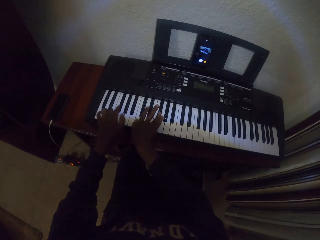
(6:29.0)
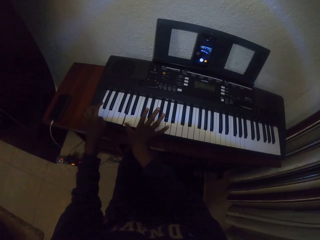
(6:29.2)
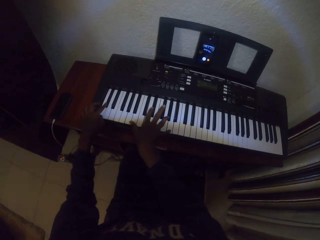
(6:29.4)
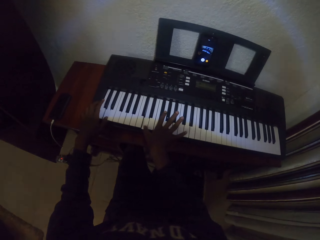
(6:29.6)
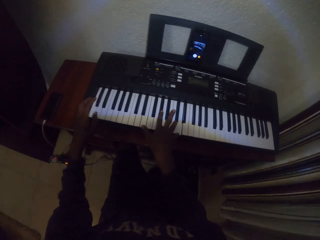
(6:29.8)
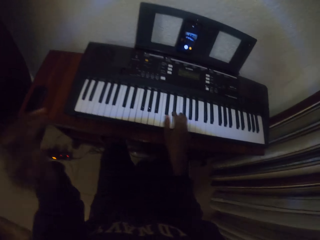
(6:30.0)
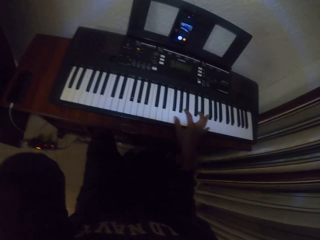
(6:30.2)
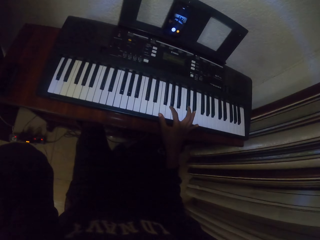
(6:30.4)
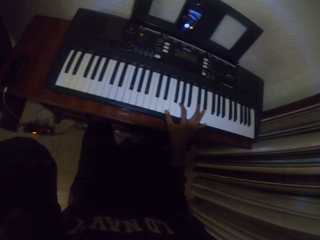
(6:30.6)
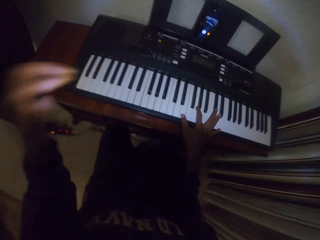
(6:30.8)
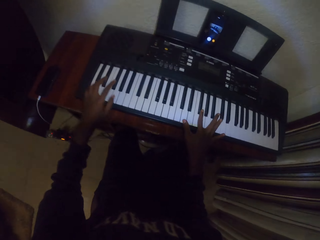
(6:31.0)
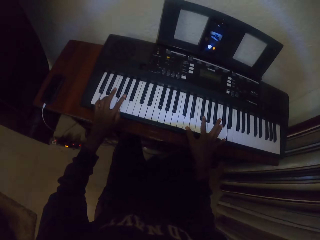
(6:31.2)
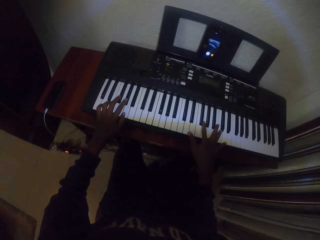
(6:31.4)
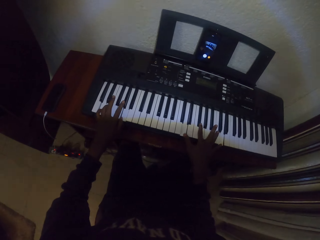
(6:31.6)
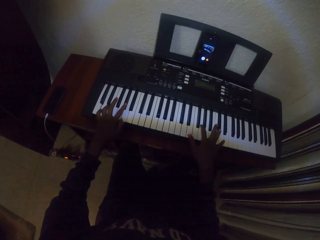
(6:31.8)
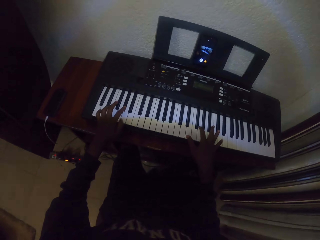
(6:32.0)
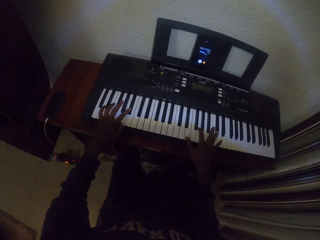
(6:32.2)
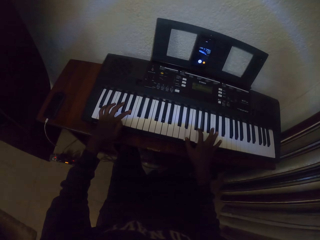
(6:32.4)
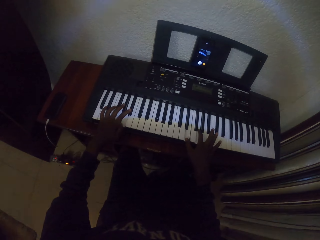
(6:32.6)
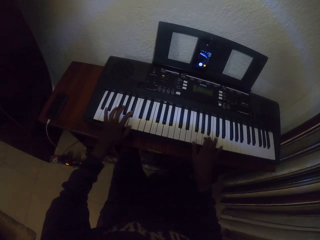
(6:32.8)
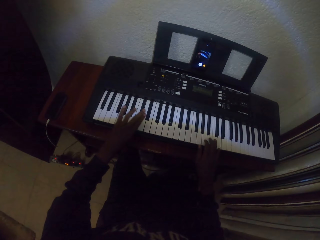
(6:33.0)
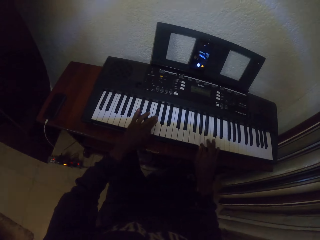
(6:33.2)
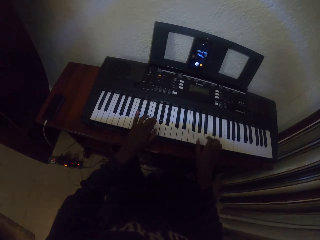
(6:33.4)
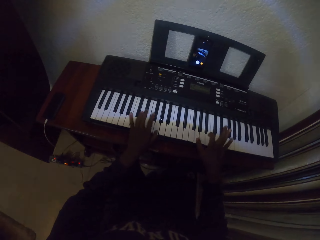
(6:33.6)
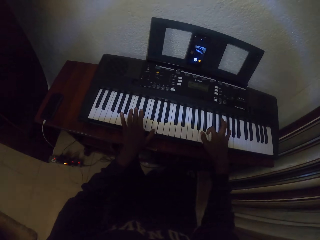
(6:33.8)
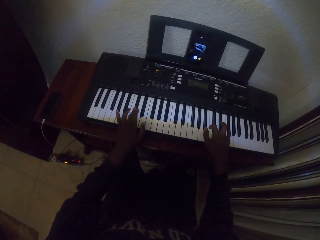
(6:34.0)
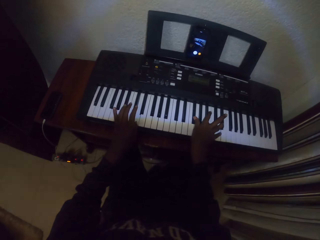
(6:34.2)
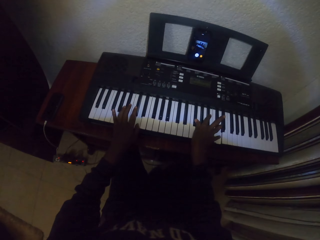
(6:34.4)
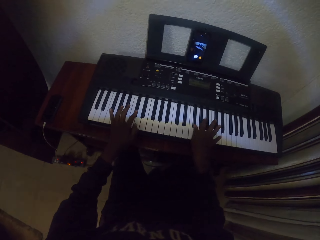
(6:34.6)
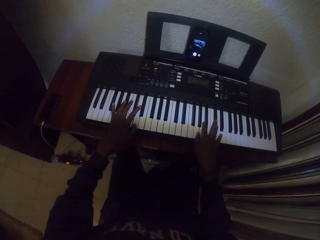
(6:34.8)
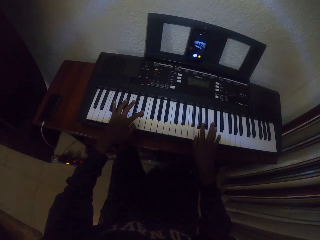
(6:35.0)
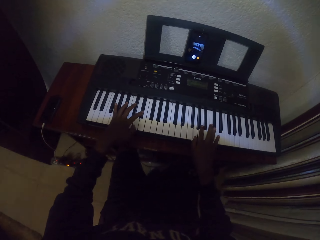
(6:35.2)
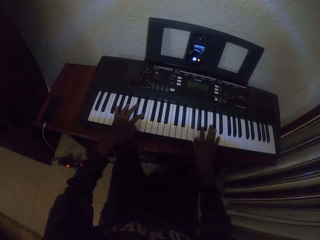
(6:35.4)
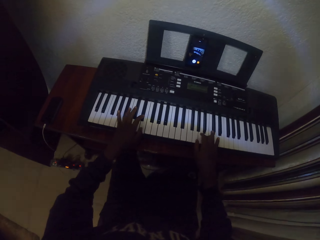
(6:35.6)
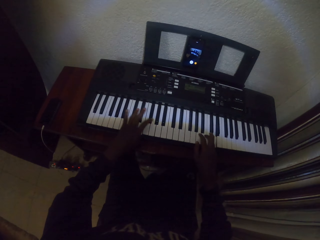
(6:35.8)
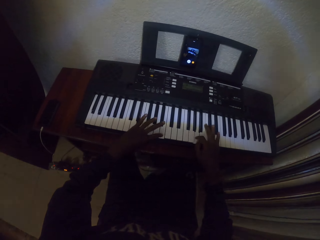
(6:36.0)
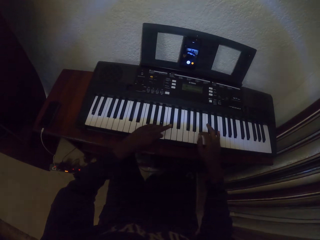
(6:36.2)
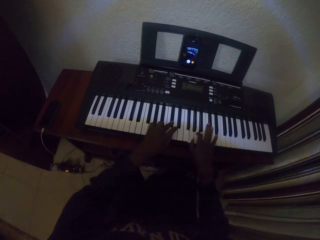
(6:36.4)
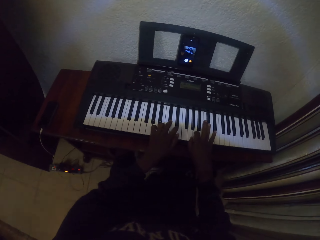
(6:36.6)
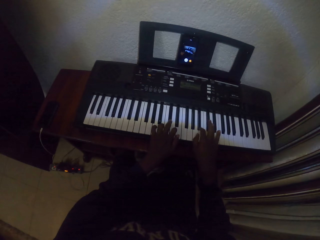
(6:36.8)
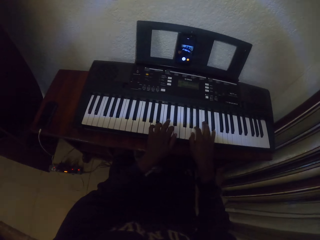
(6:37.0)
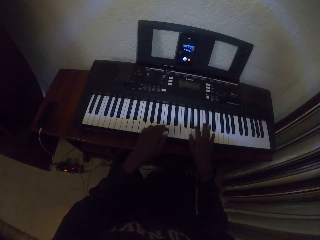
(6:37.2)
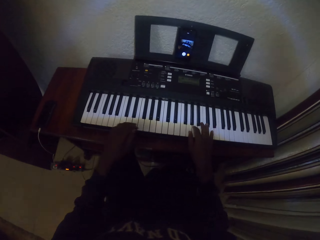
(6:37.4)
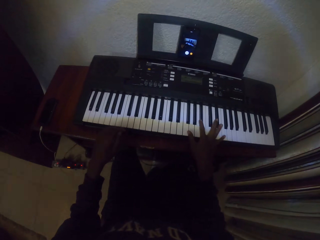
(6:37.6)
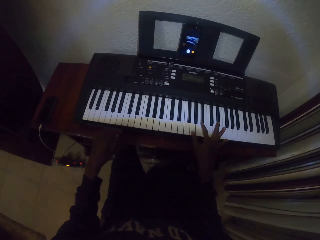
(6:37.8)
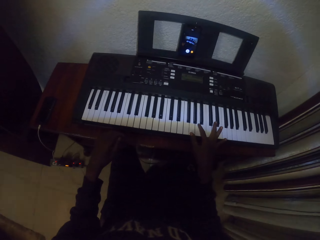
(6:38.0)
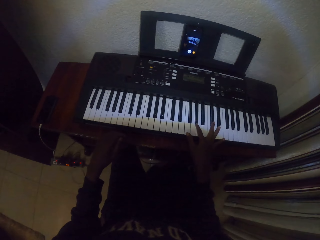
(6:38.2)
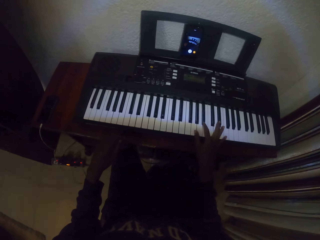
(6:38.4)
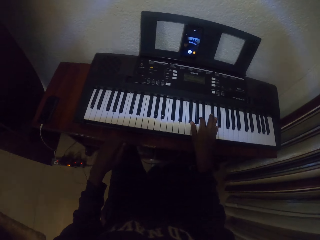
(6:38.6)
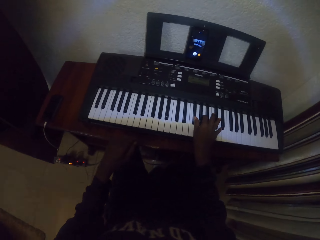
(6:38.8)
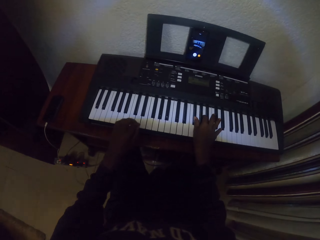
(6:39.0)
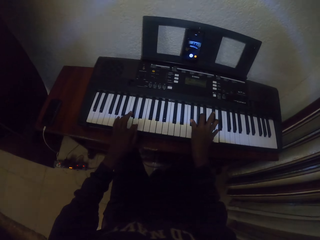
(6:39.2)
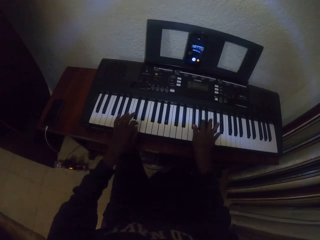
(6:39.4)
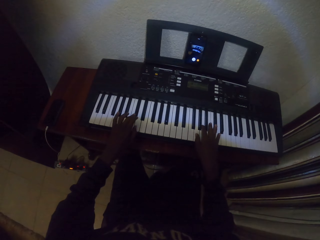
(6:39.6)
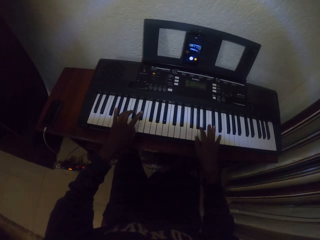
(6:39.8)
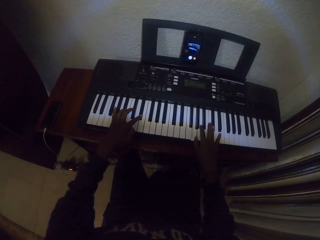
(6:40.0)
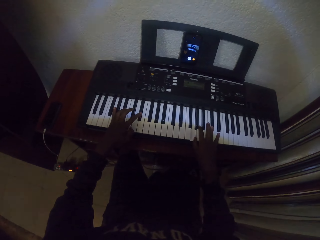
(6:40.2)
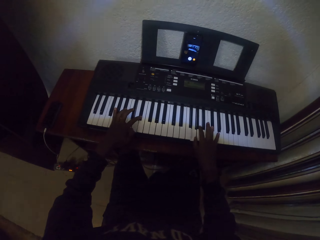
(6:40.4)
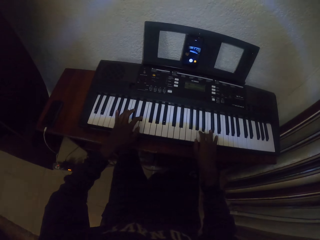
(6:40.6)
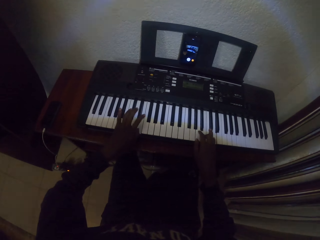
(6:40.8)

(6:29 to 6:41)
The camera wearer scratches the head with a hand. They lift the left hand and play piano.

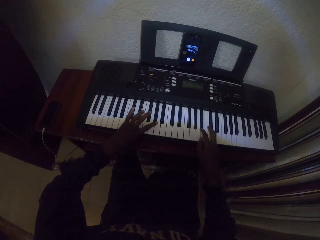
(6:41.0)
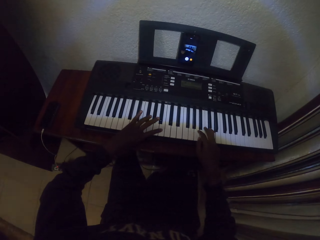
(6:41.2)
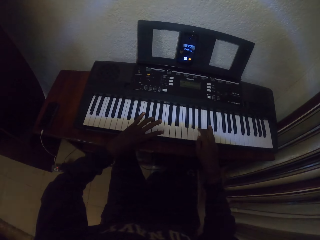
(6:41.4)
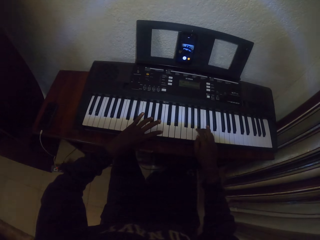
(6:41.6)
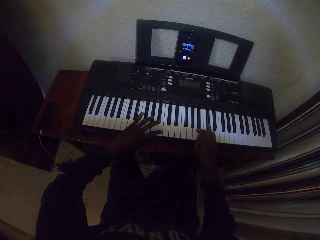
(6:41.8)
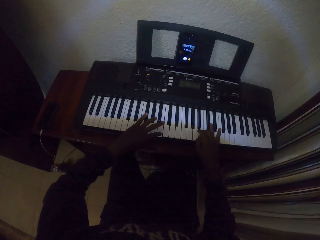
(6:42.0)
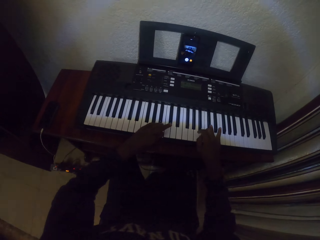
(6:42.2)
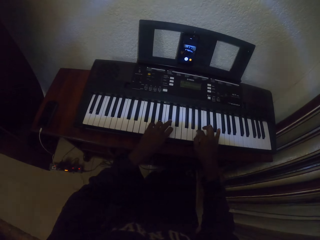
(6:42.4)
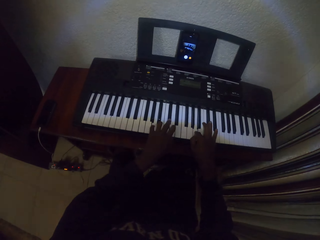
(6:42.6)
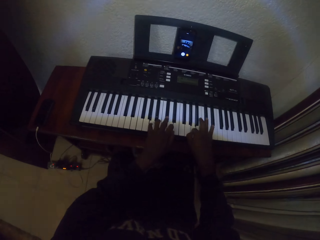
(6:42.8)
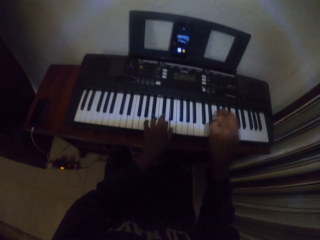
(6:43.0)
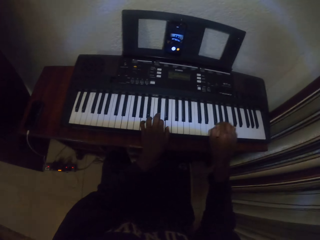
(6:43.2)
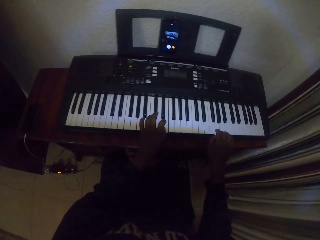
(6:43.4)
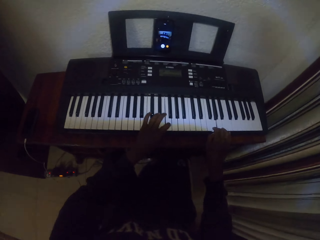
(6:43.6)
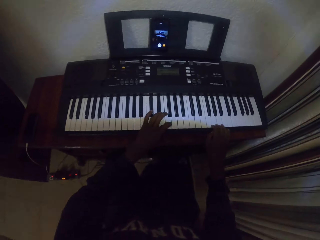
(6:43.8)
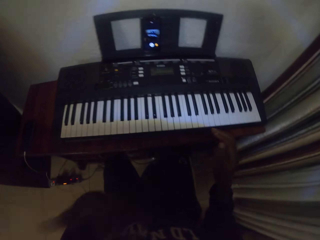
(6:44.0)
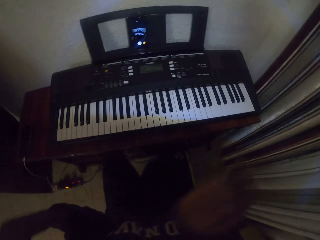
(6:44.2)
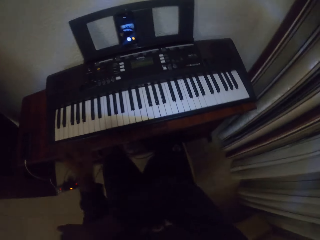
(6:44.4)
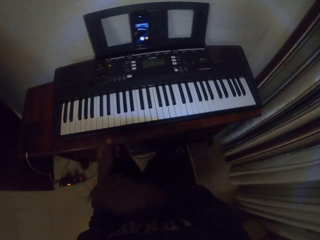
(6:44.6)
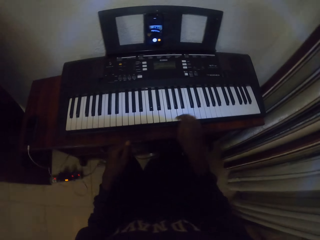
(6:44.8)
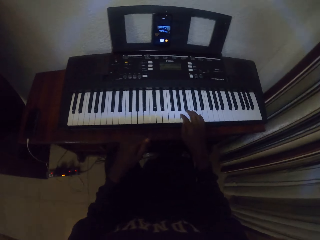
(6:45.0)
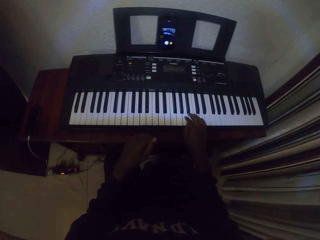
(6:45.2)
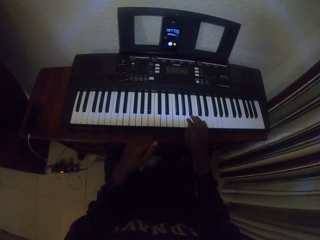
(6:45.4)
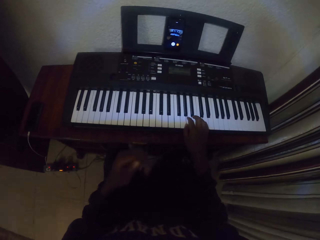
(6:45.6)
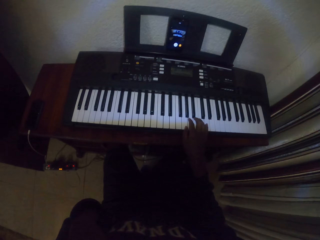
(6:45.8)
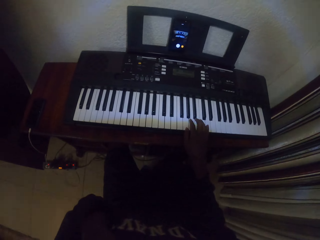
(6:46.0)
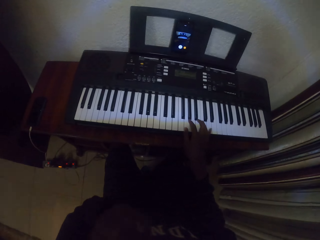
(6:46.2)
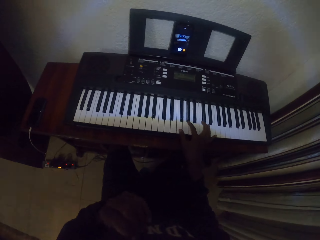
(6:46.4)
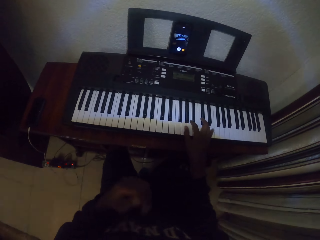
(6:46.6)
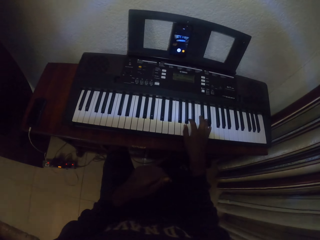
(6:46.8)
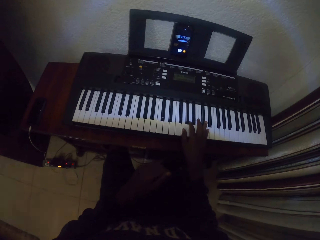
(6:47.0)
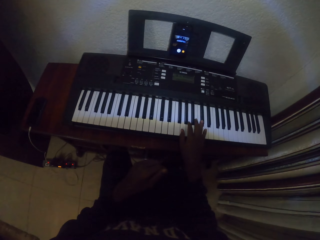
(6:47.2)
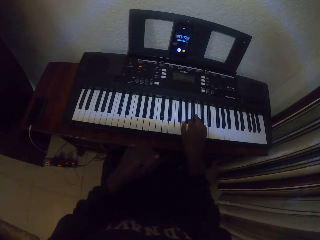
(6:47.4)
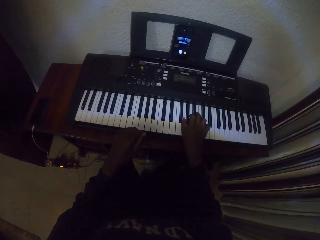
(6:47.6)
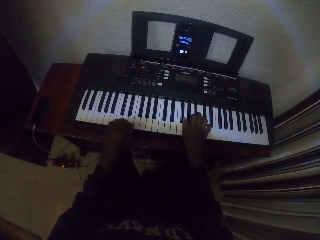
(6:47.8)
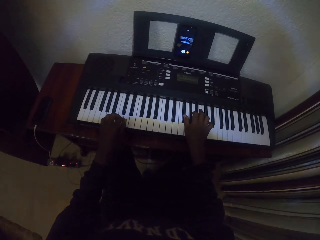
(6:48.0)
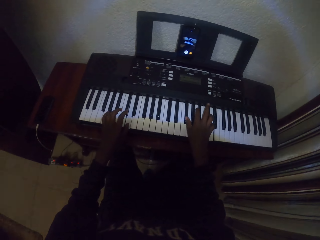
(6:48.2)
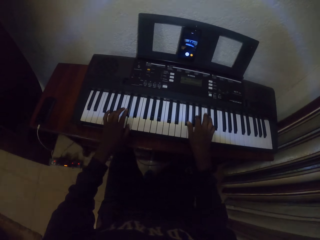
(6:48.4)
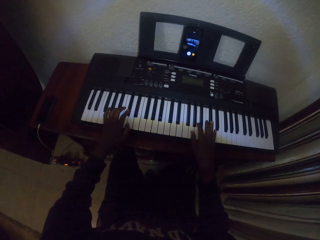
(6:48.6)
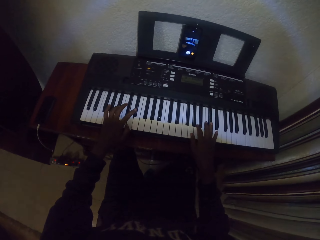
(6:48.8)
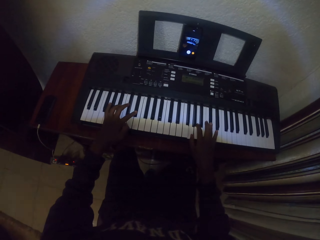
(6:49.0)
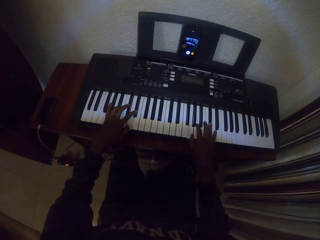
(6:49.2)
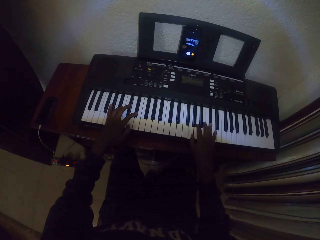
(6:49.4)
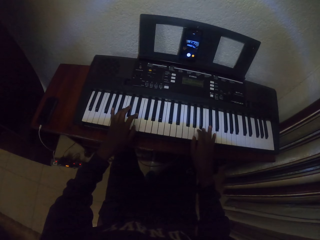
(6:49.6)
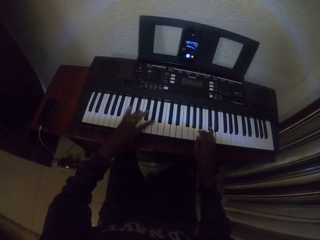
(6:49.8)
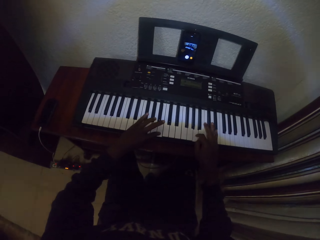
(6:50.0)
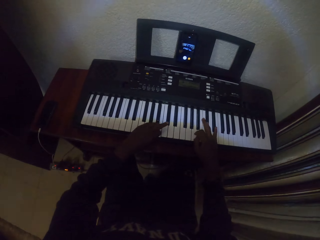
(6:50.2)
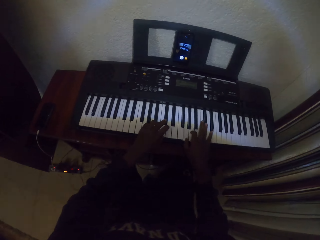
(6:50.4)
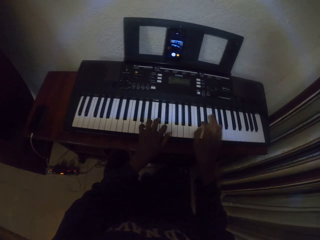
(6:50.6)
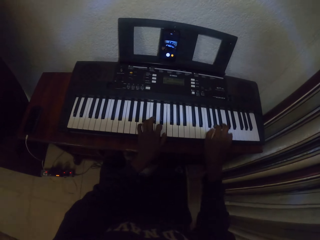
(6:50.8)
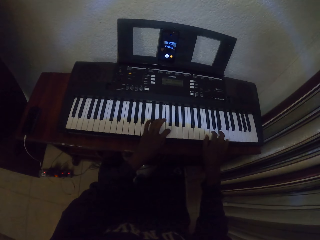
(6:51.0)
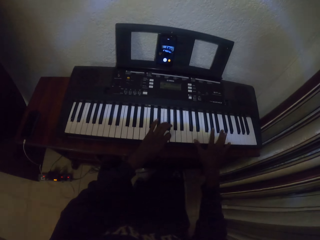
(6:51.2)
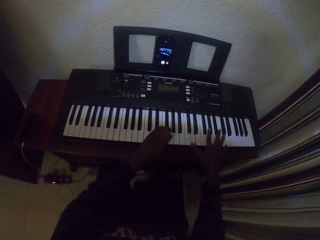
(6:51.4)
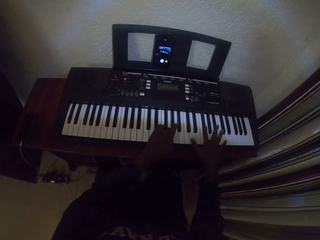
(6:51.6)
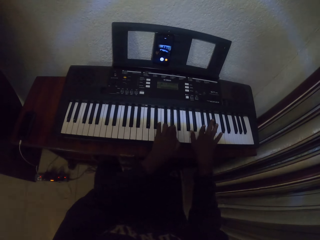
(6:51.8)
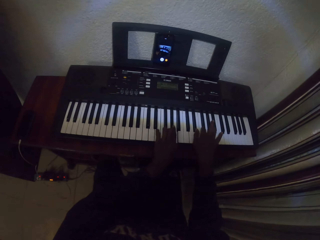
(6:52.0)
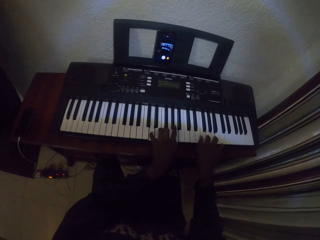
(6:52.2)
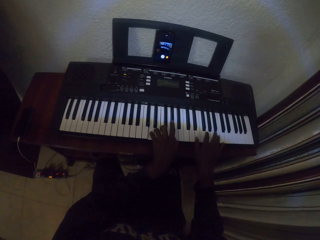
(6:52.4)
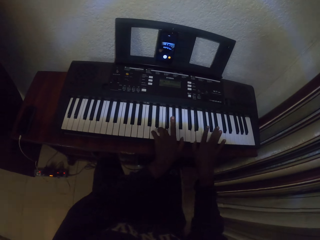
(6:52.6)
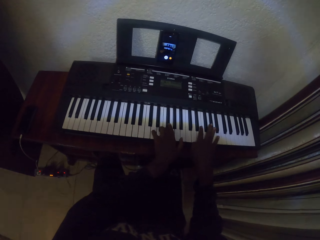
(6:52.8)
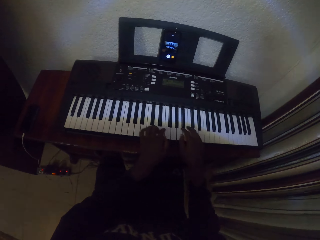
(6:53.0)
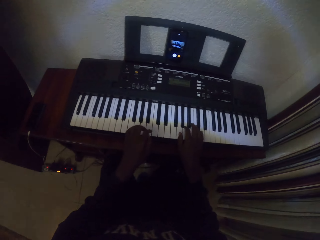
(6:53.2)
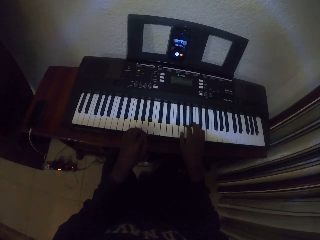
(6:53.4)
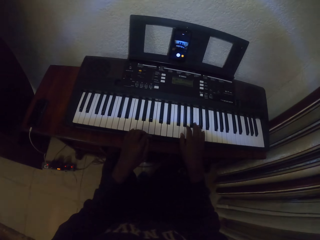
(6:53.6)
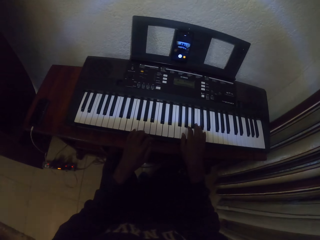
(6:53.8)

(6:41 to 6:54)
The camera wearer lifts both hands. He plays piano with the right hand. He scratches the face with a hand and touches his body. He plays piano.
